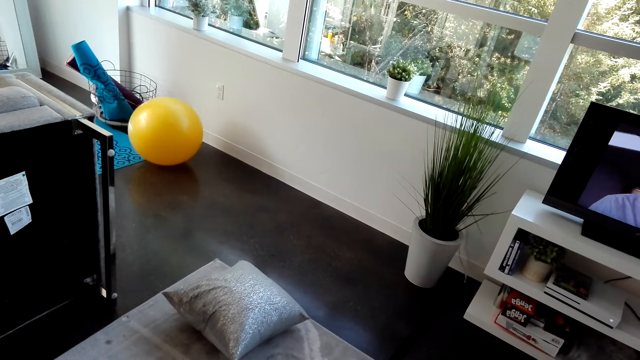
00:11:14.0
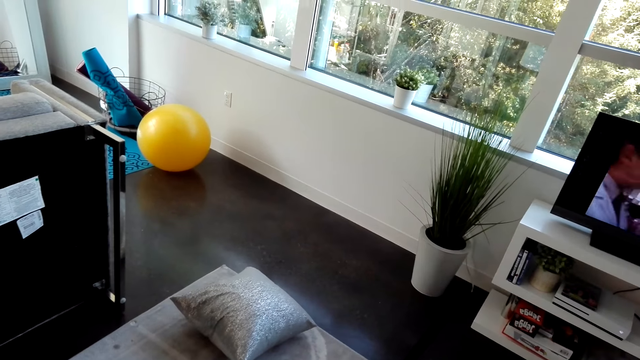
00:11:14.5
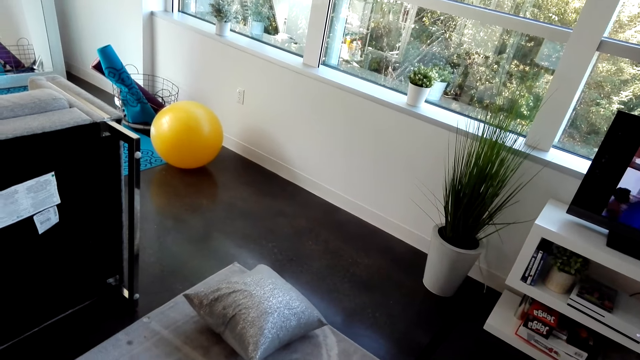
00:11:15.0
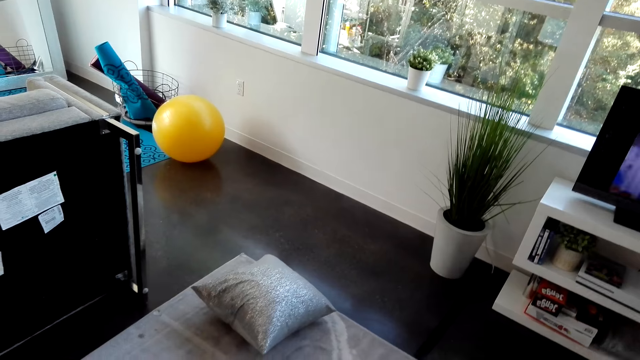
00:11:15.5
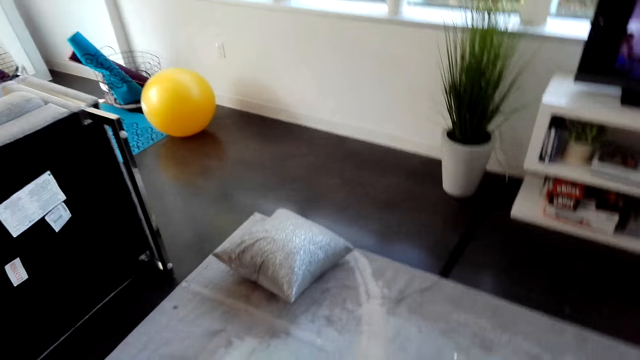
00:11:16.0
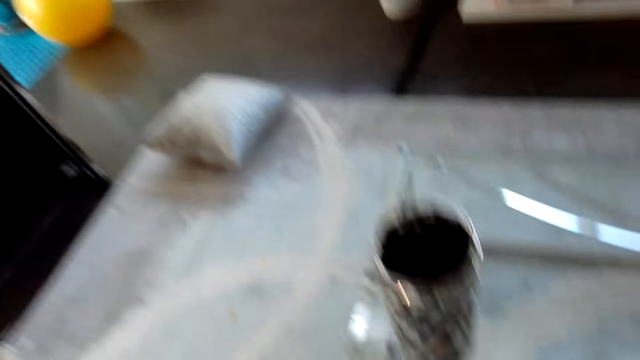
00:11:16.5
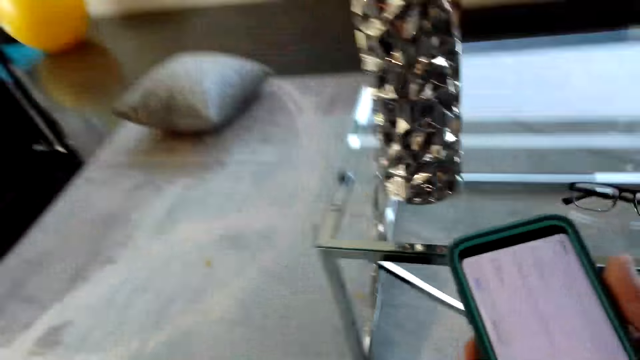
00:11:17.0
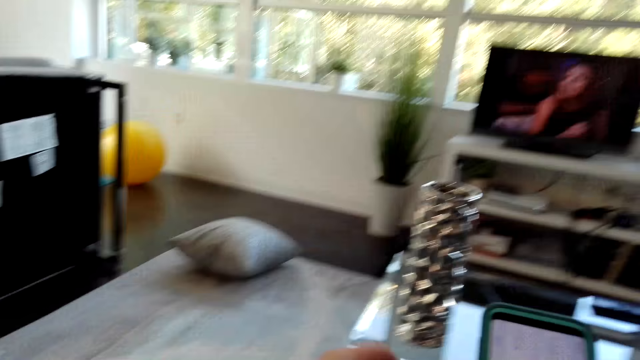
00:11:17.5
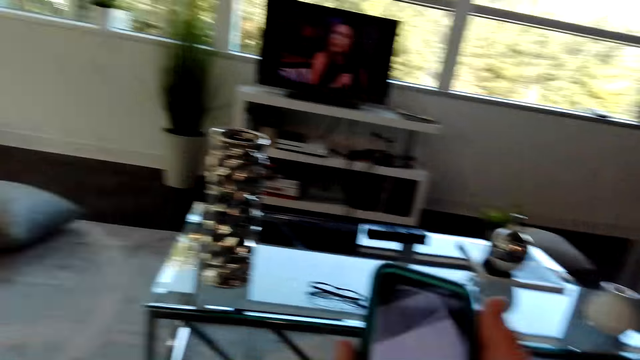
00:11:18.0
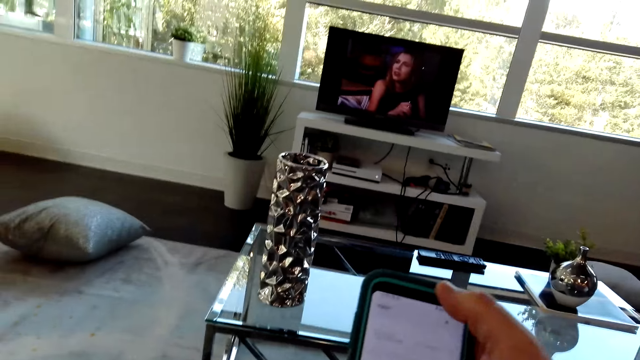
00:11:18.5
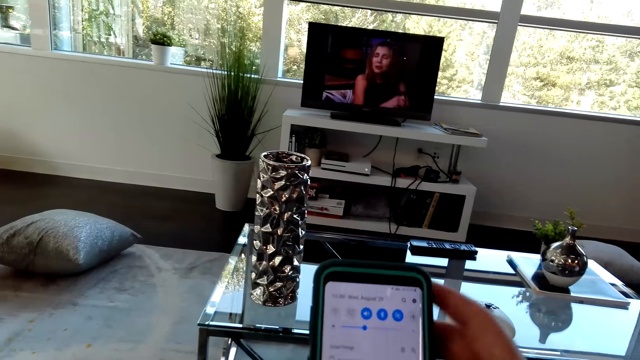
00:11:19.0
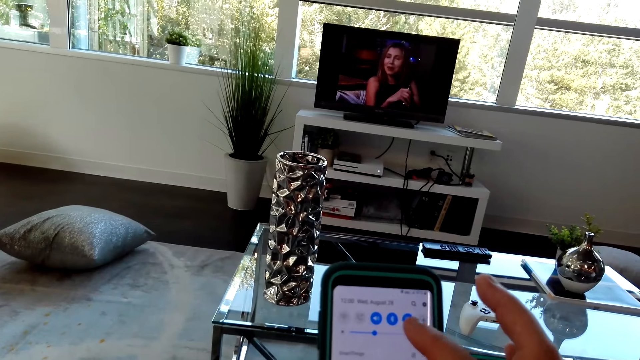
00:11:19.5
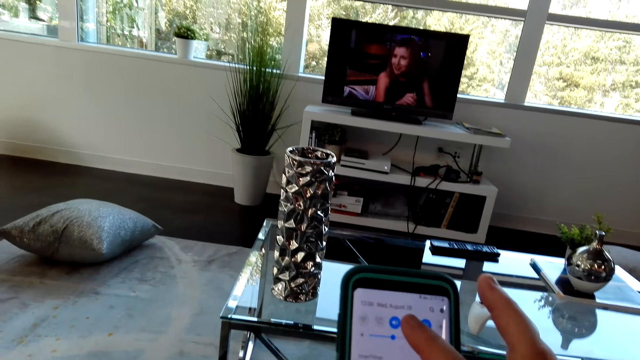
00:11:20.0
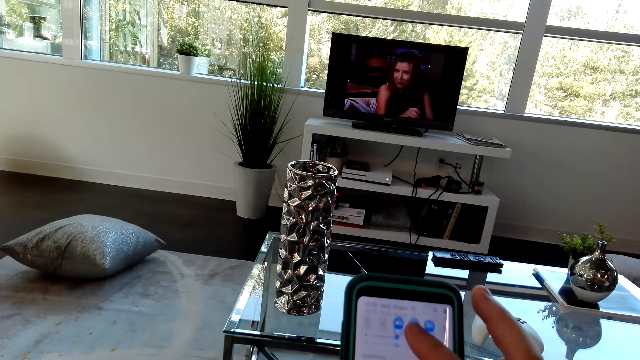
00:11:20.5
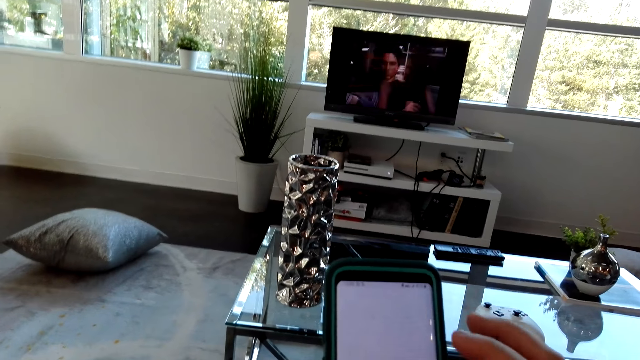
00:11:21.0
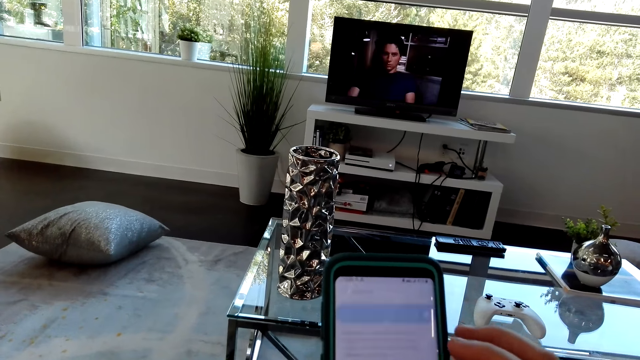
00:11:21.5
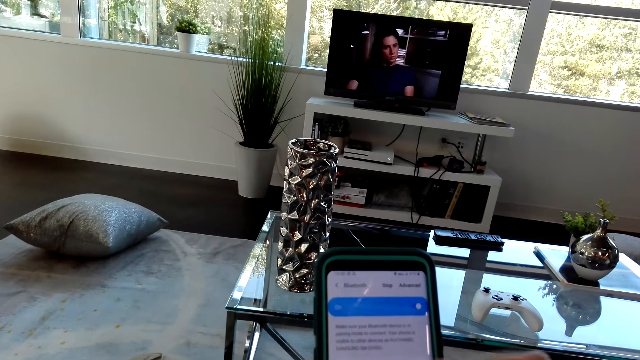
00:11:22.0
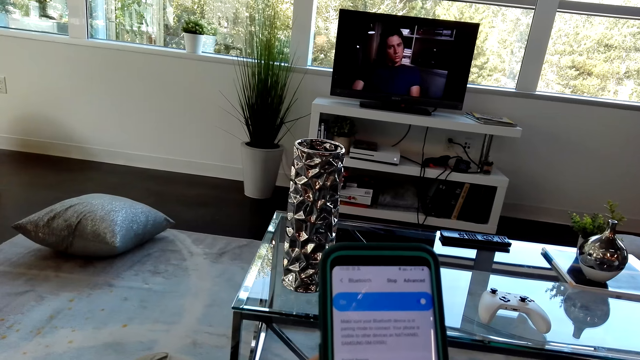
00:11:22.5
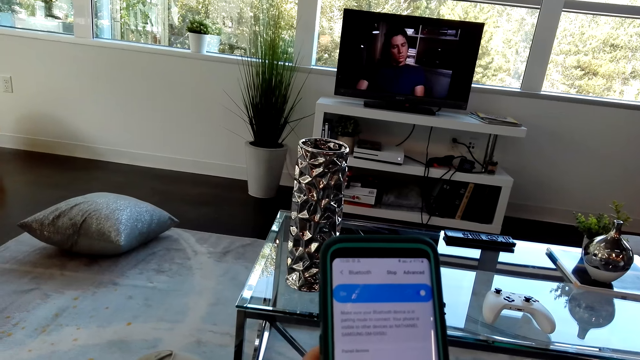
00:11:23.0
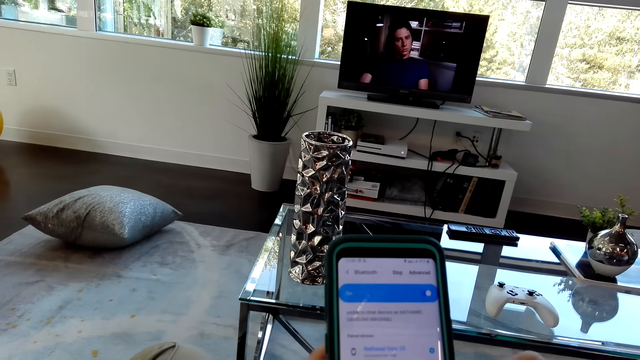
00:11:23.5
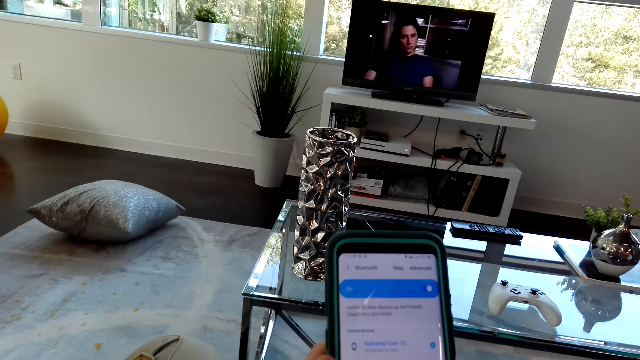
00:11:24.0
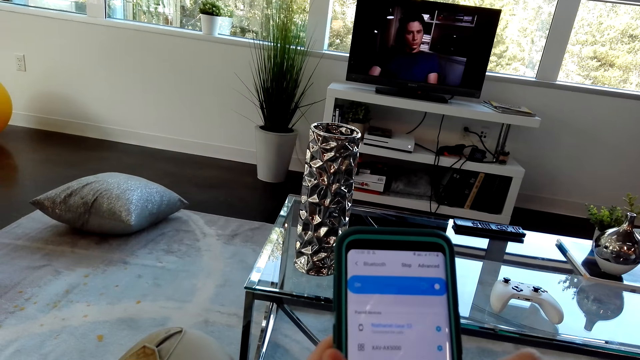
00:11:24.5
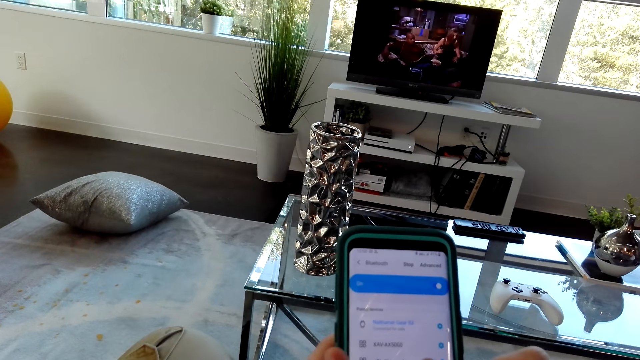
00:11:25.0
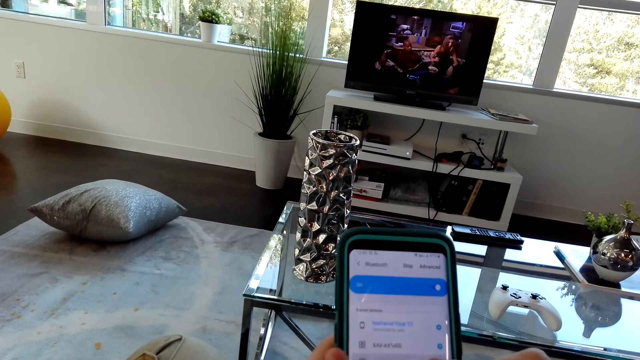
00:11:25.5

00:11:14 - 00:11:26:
The camera wearer uses a phone.

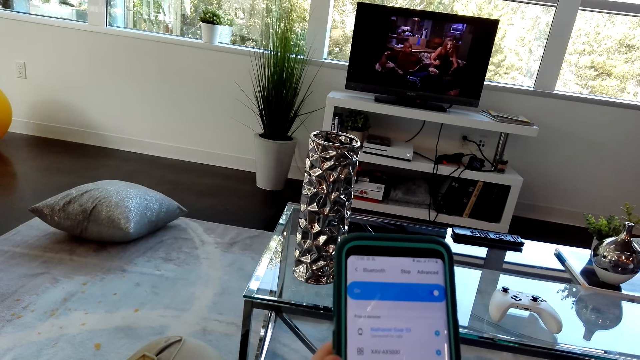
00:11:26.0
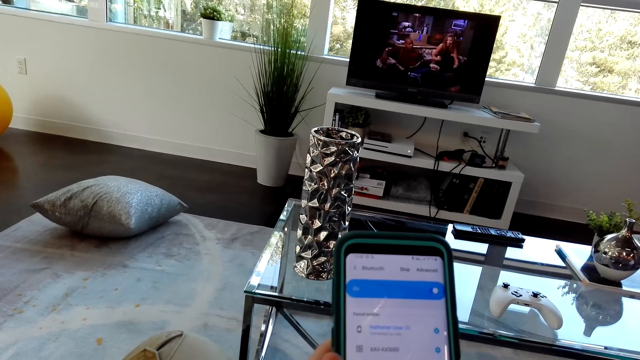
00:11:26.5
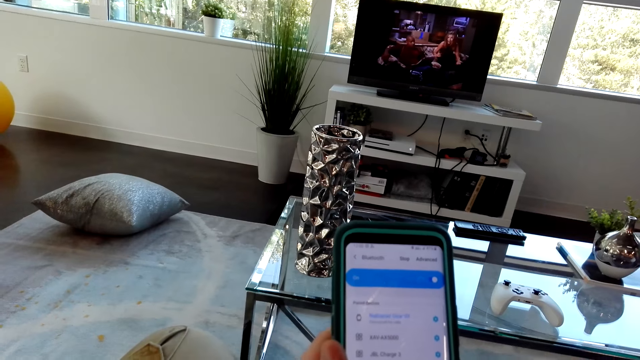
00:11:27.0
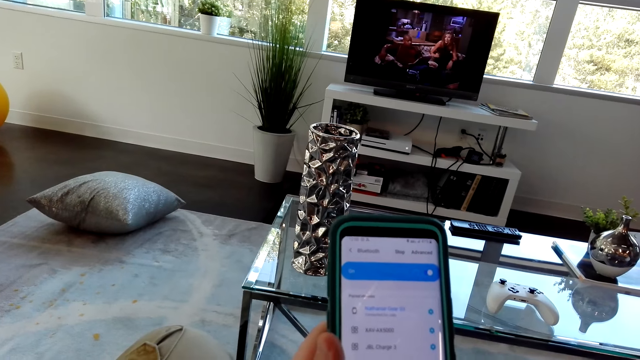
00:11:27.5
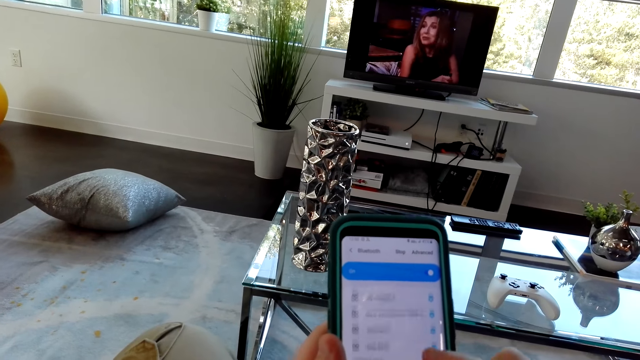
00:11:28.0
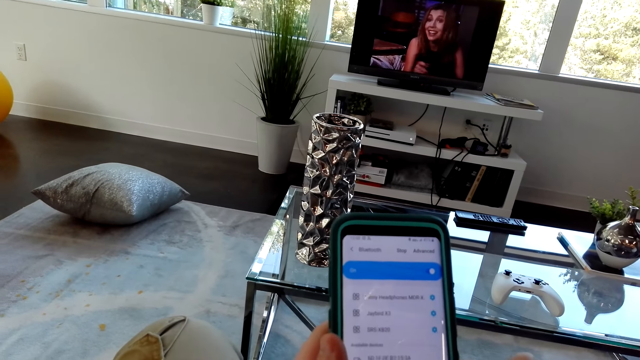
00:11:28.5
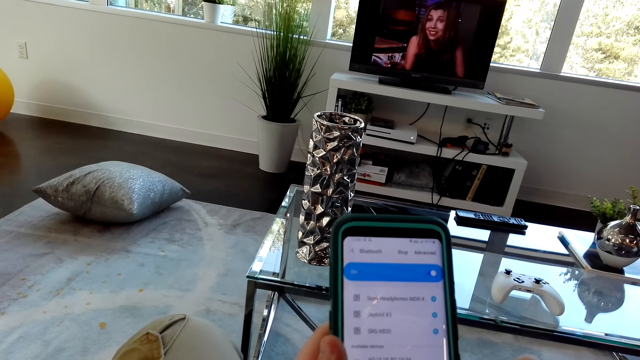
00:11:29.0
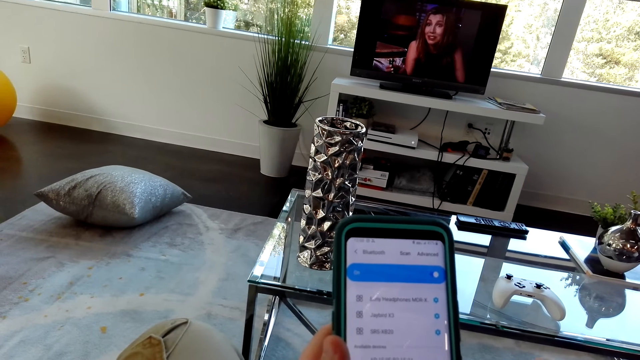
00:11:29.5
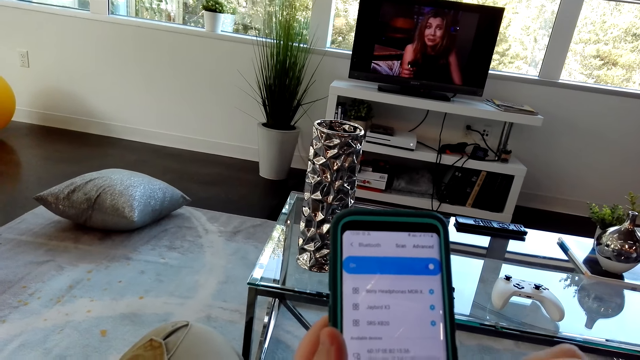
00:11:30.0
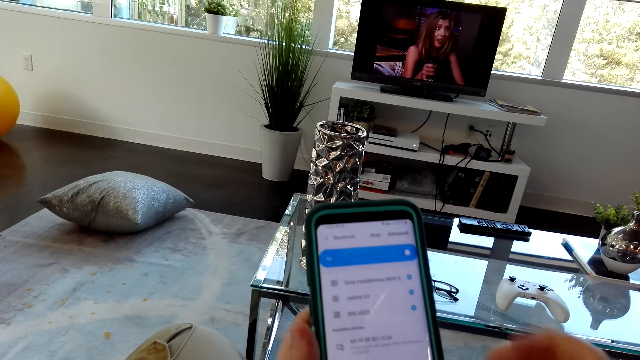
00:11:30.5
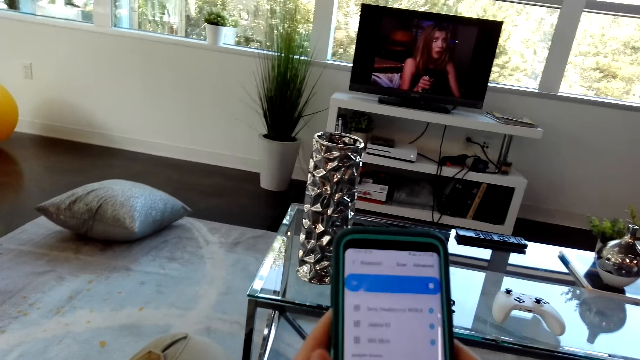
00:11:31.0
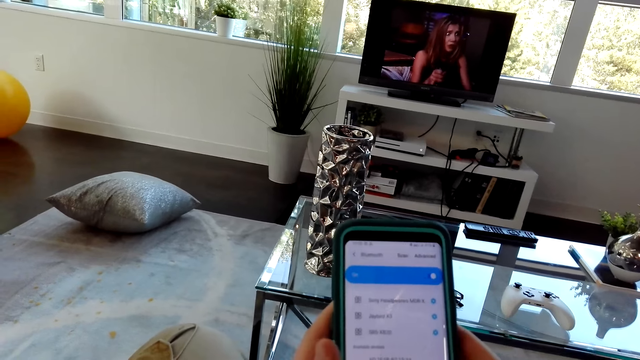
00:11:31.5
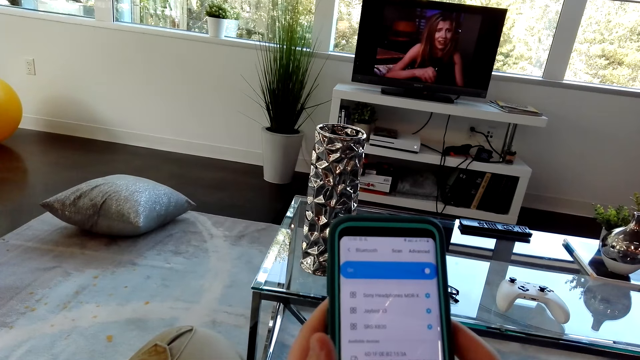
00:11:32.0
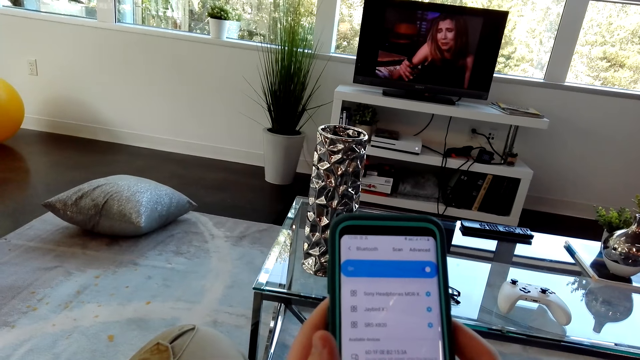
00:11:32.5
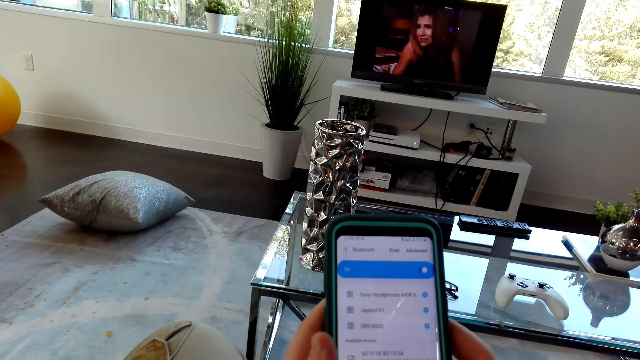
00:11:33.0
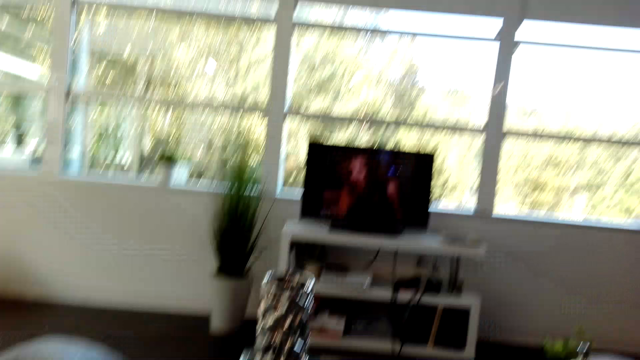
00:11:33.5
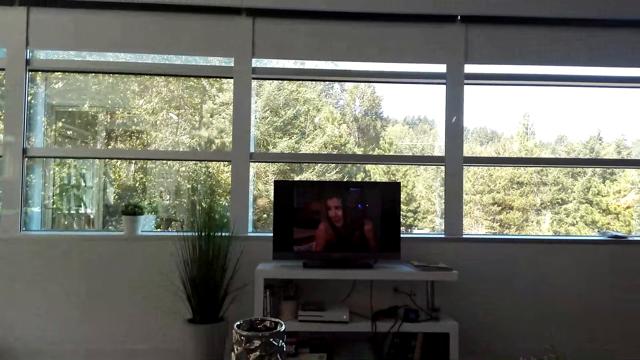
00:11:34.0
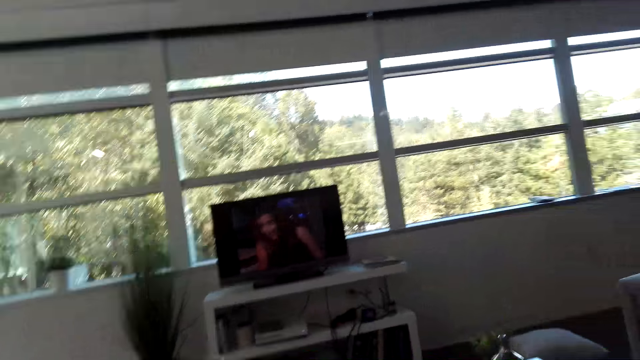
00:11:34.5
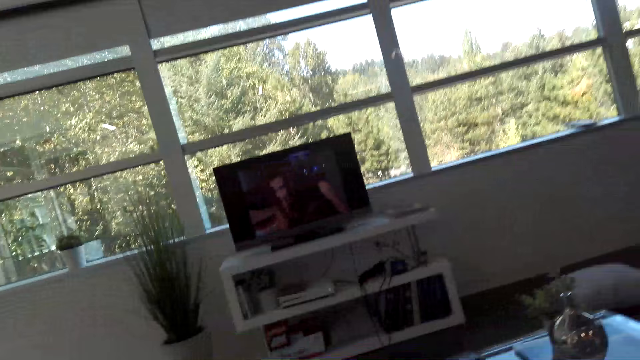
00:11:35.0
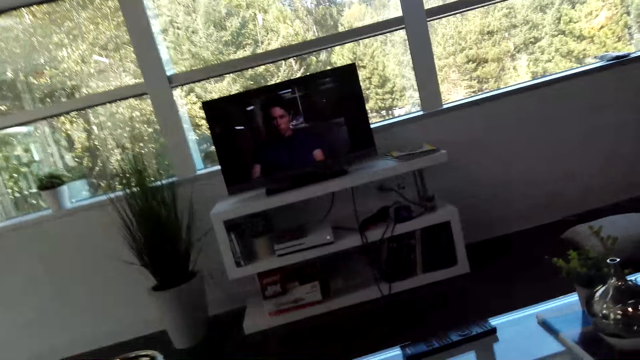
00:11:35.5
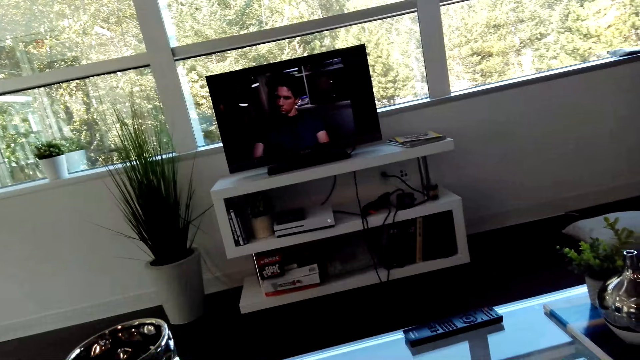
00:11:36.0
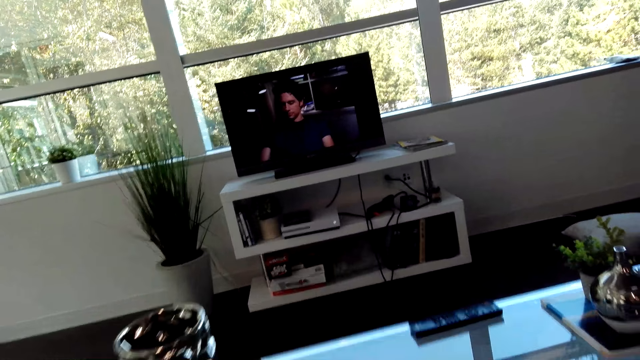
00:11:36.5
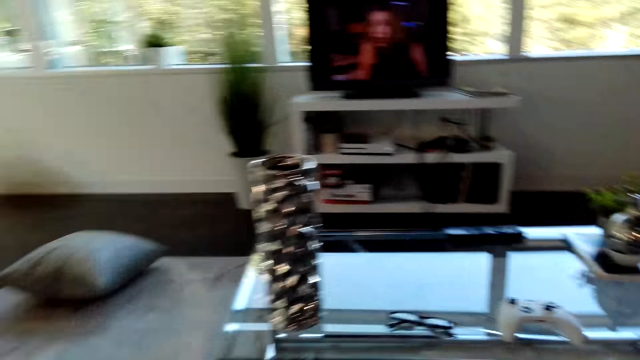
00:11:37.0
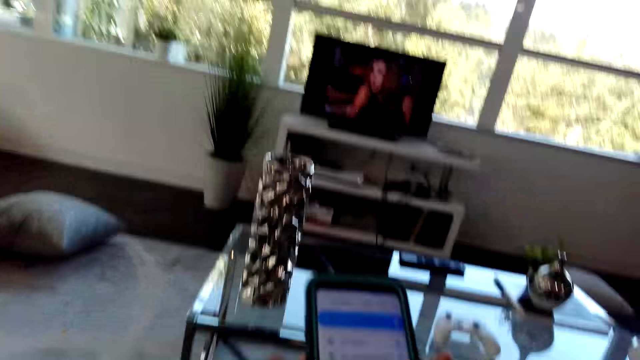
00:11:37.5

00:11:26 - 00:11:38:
The camera wearer watches television.
